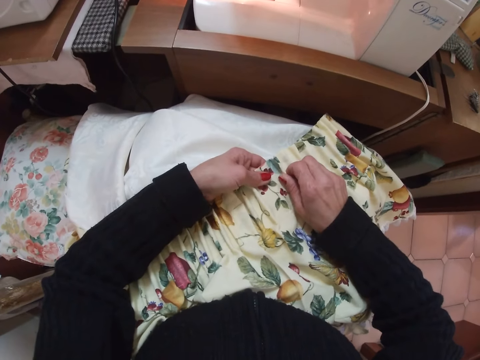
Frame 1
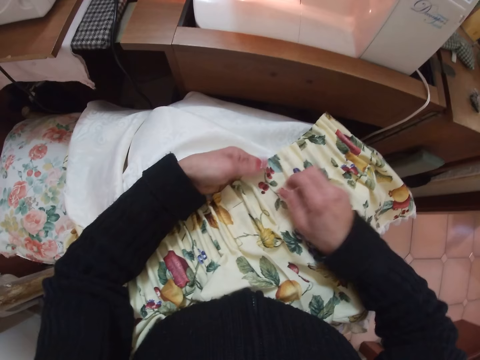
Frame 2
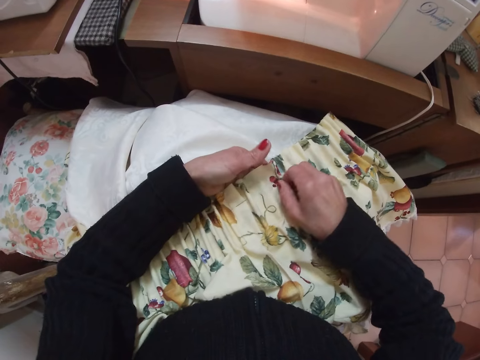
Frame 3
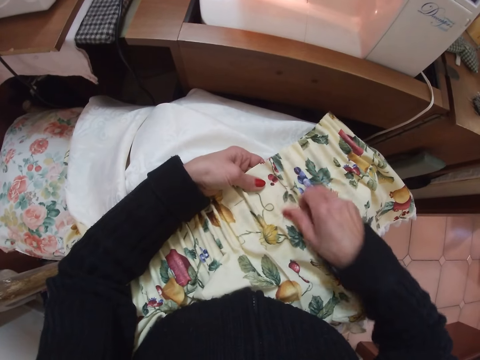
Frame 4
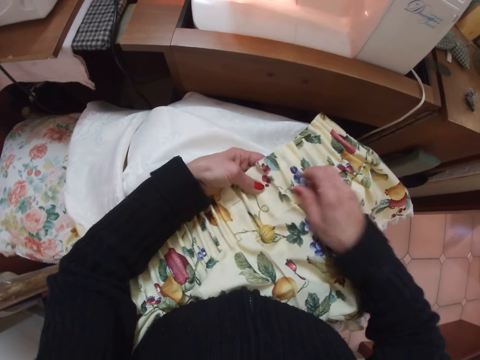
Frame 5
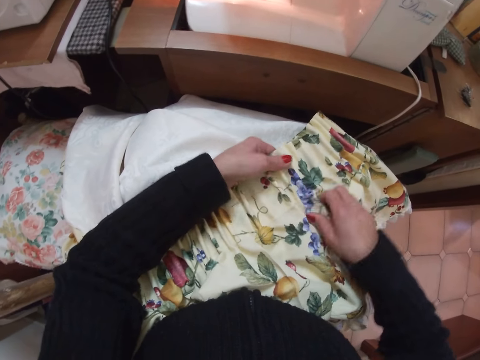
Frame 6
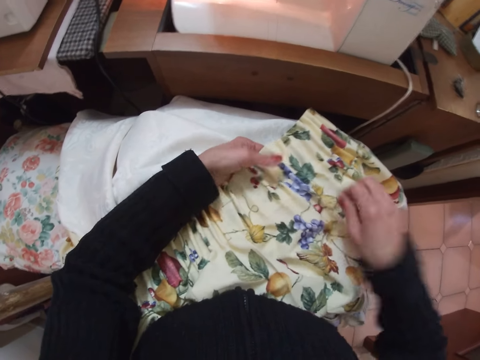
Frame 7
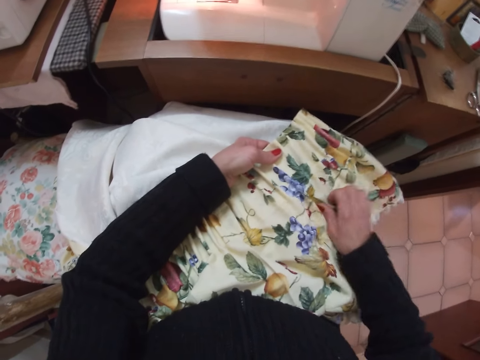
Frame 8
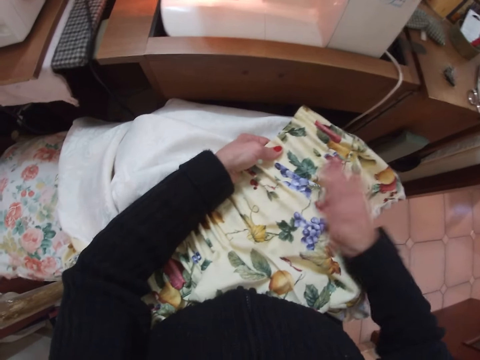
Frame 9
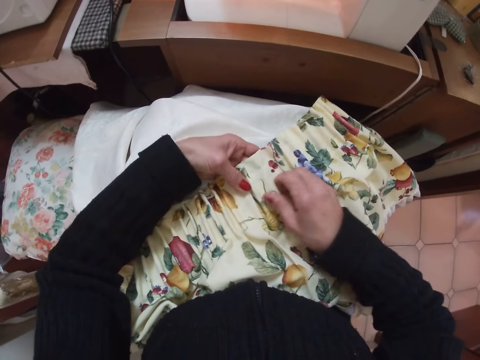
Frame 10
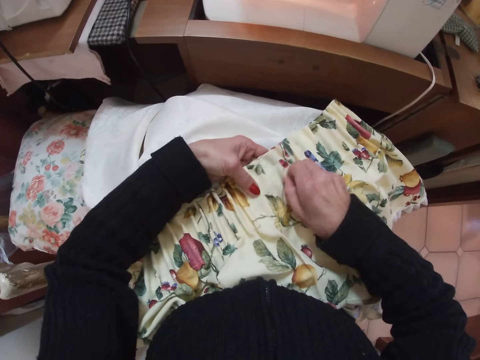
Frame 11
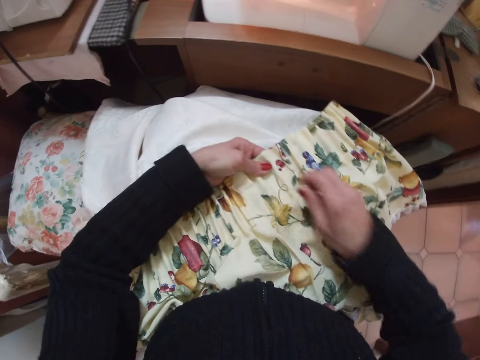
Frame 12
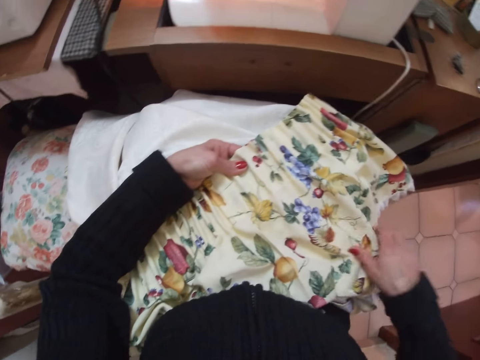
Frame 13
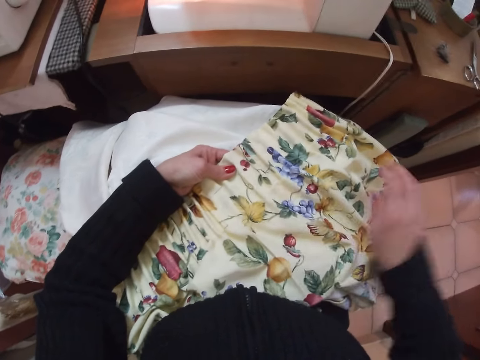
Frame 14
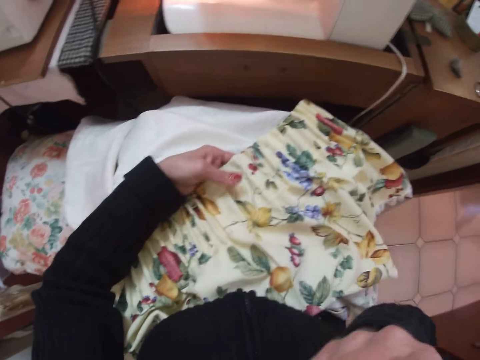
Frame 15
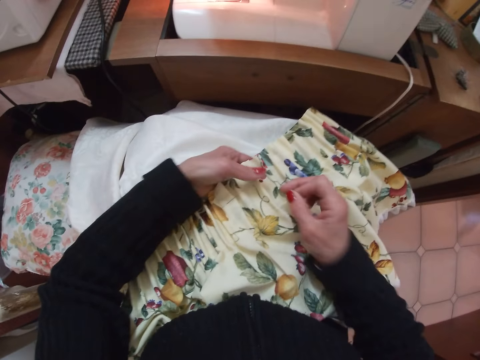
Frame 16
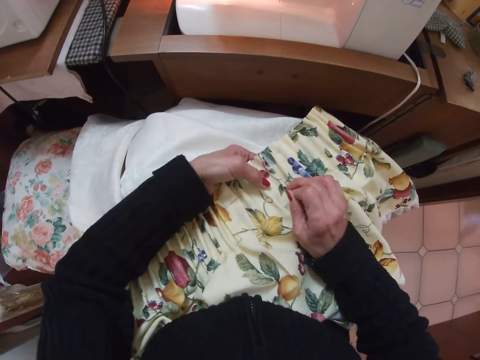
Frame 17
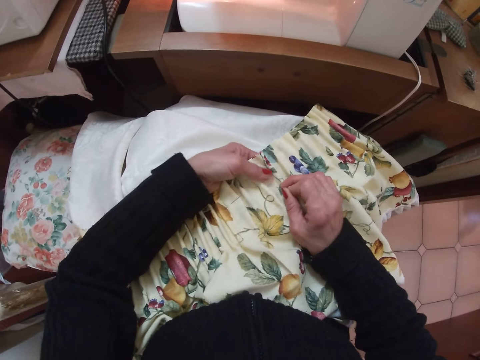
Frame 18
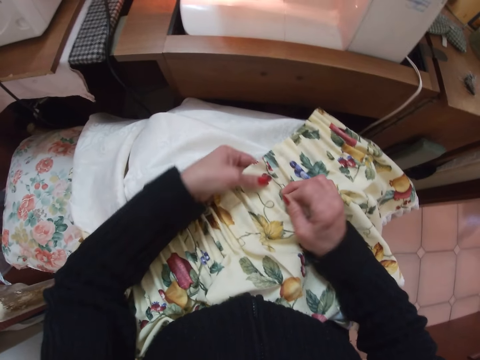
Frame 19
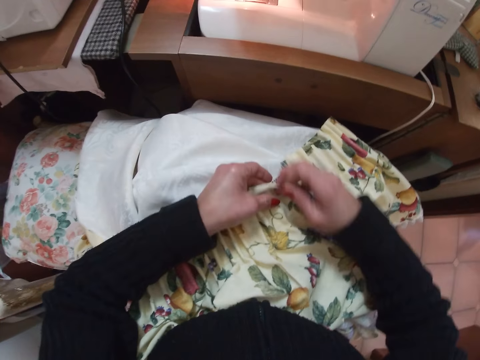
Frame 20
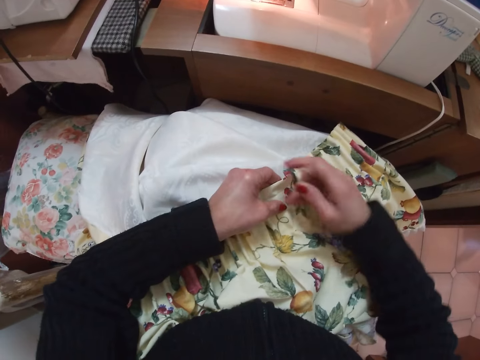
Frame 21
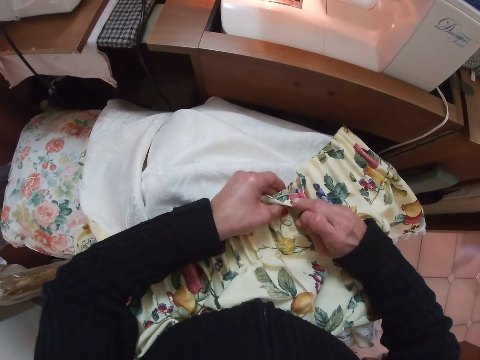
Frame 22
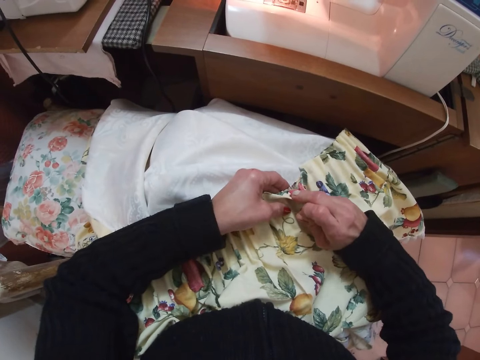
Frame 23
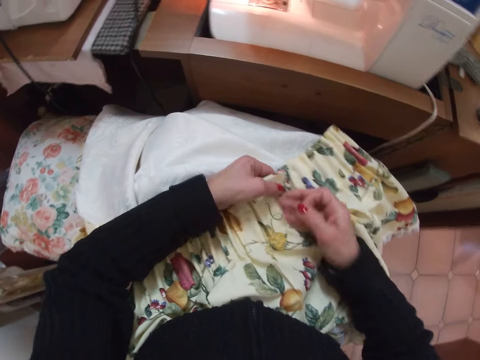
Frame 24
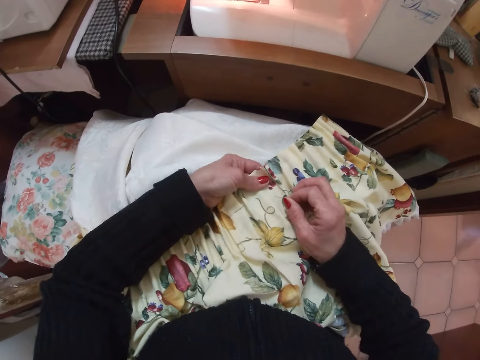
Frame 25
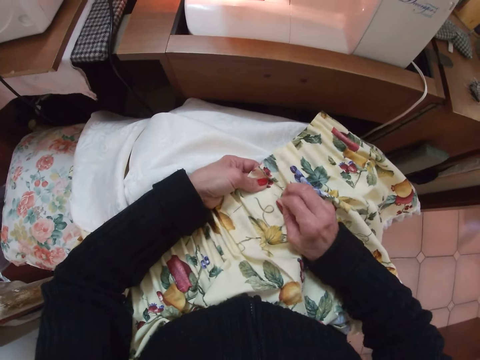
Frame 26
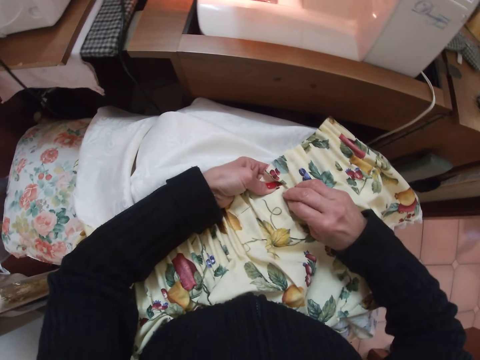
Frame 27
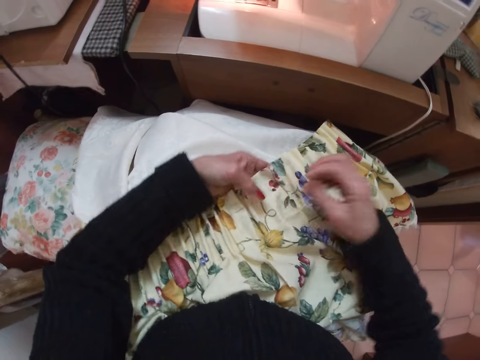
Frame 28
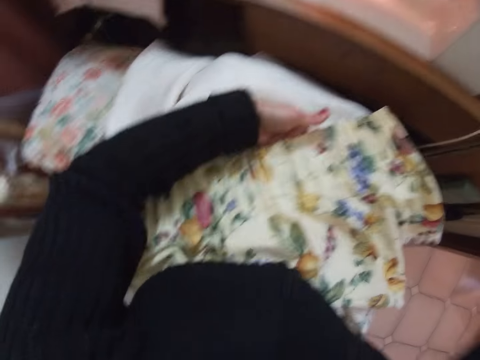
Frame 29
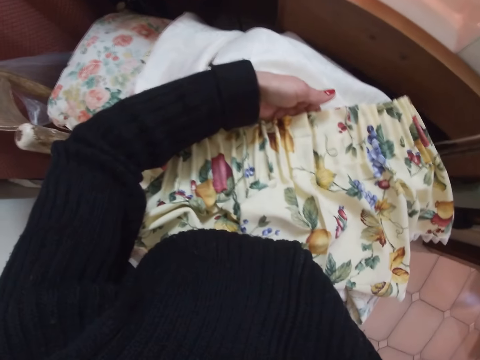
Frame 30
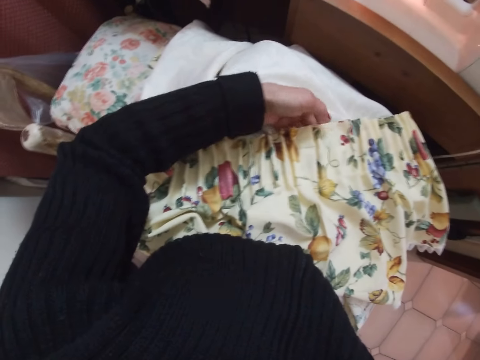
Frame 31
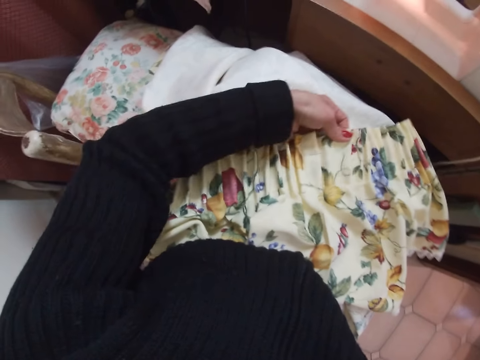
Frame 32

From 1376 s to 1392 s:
The camera wearer lifts the hand. She takes out the needle from her mouth with her right hand. She adjusts the cloth. She turns a part of the curtain fabric with her right hand. She turns back the curtain fabric. She inserts the needle into the curtain fabric. She lifts the hand.

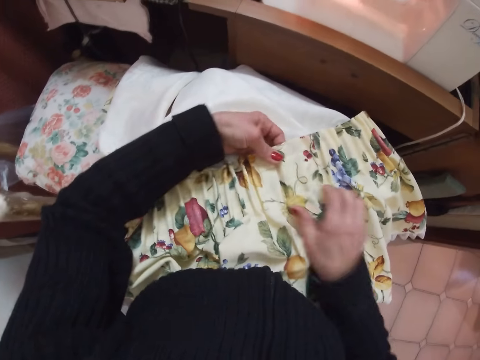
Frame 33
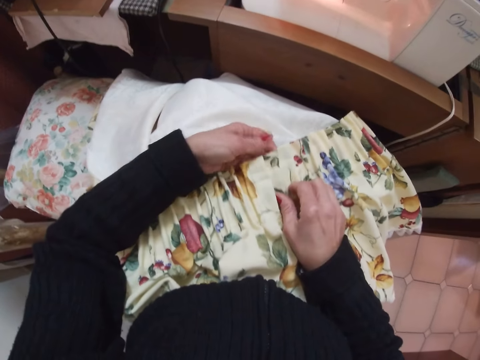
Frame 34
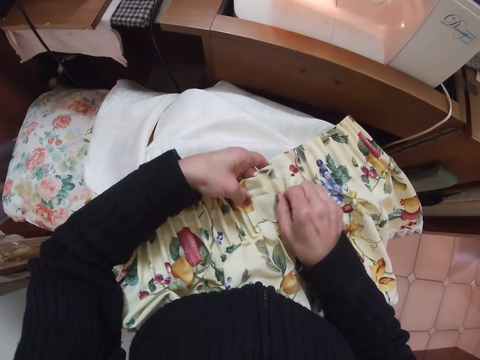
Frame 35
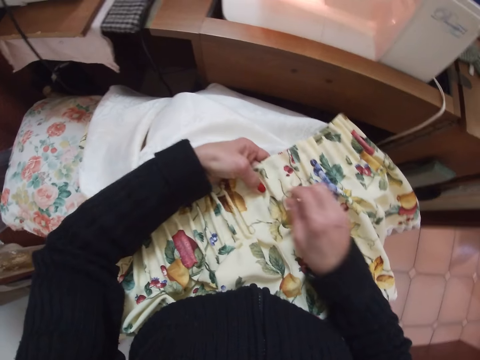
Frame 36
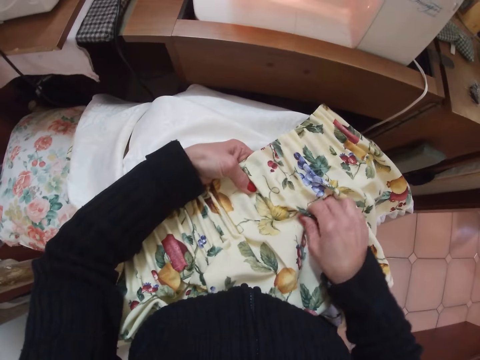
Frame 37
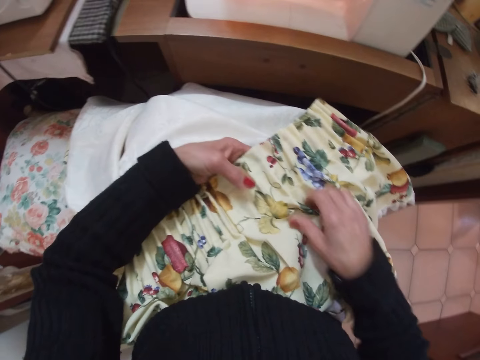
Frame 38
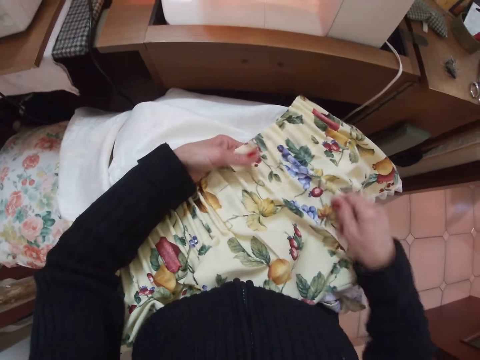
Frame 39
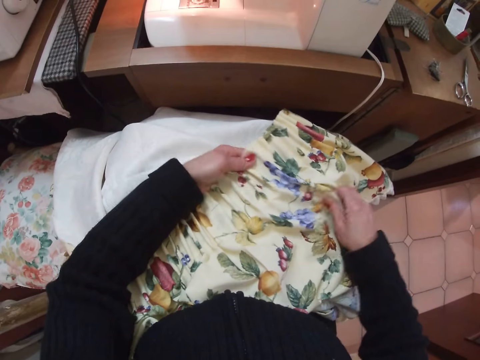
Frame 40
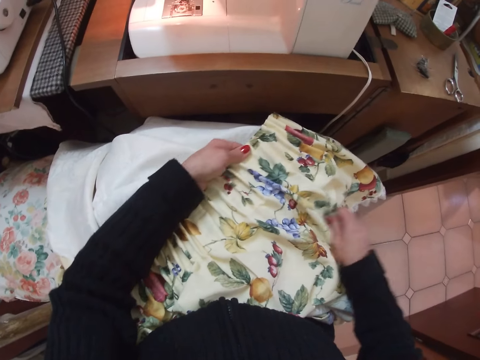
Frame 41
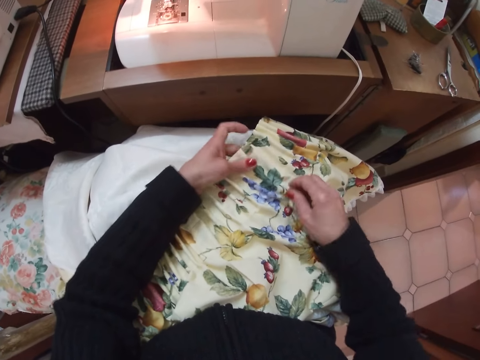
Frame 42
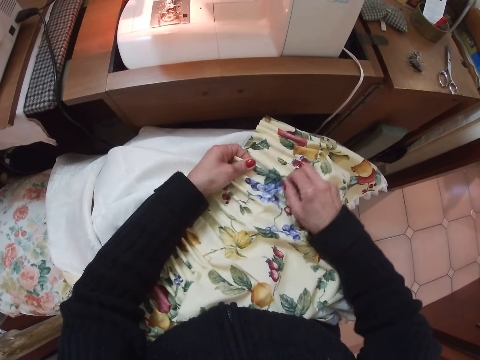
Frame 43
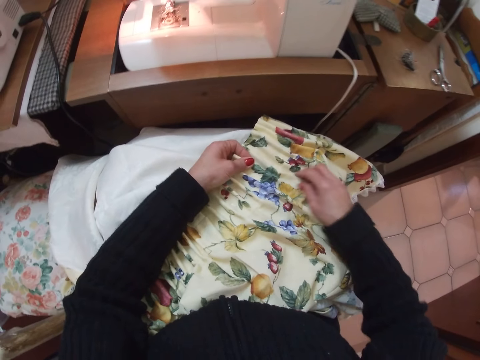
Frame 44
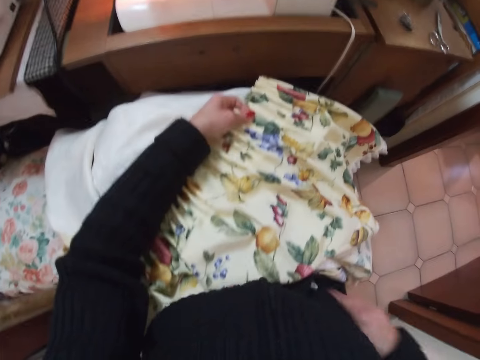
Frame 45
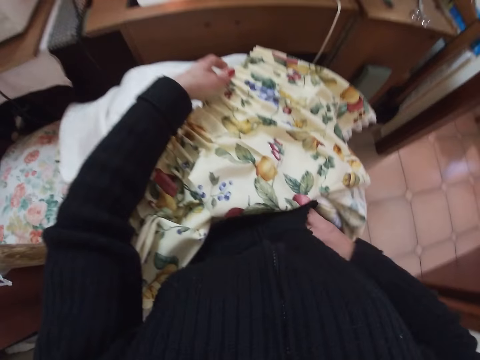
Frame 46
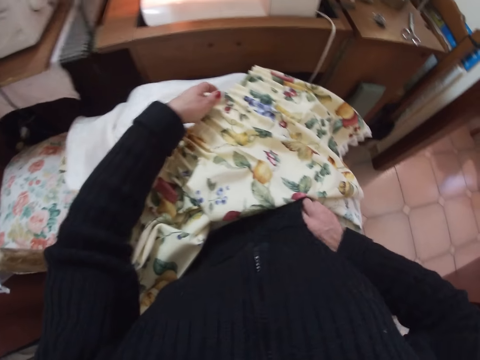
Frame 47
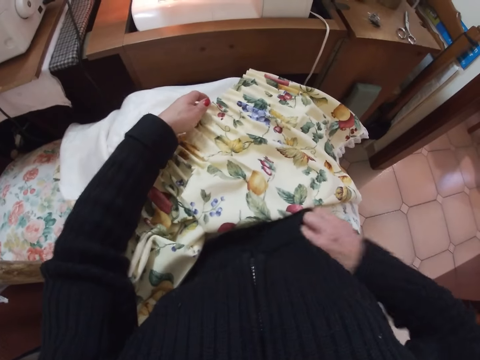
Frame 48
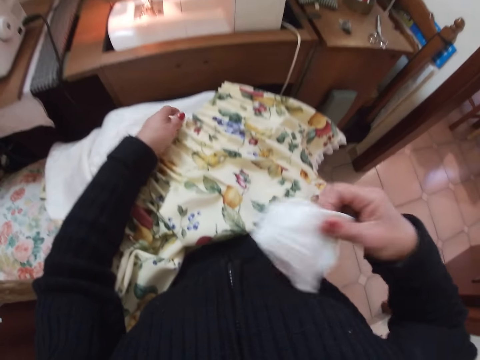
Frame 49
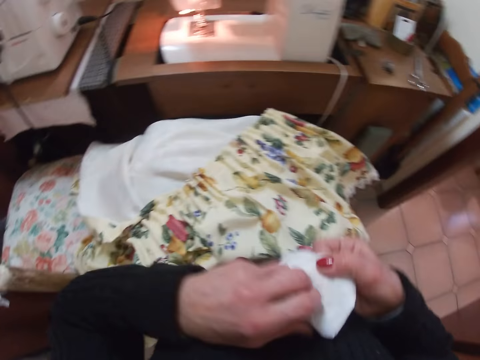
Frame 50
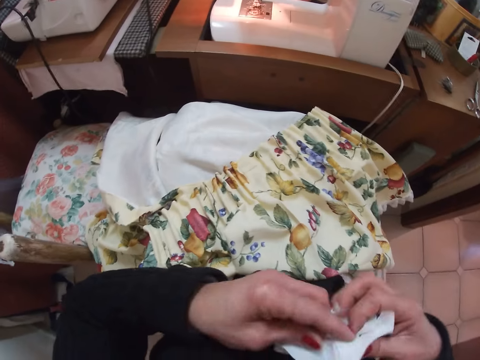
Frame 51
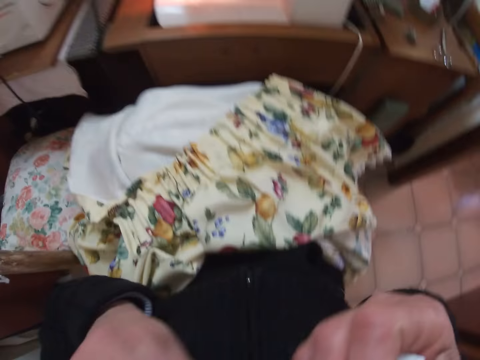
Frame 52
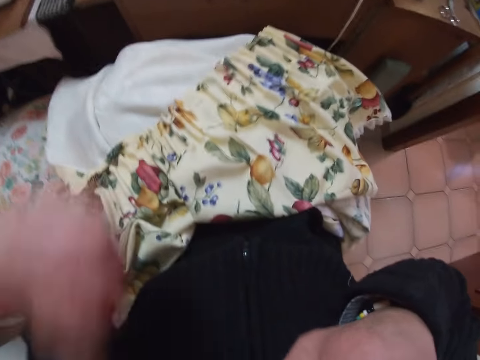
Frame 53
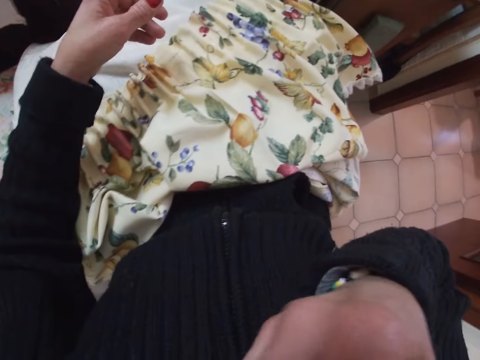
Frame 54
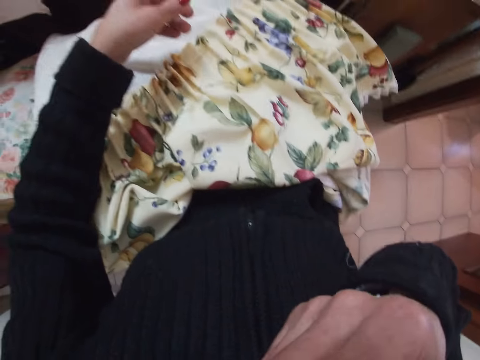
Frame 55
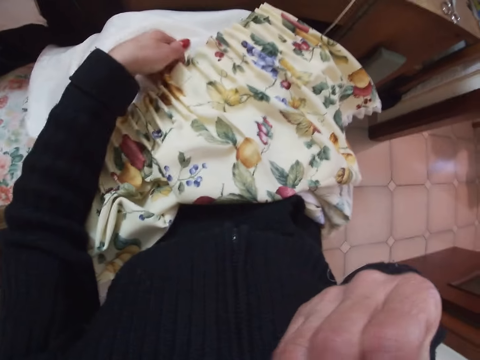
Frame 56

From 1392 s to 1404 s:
The camera wearer adjusts the curtain fabric with her right hand. She brings out a handkerchief from her pocket with her right hand. She holds the handkerchief with both hands. She lifts the hand. She wipes her nose with the handkerchief in her right hand.
